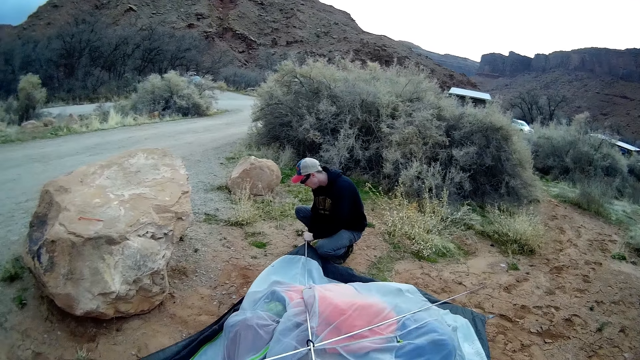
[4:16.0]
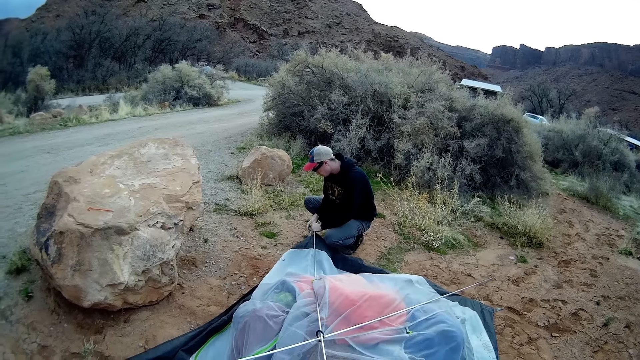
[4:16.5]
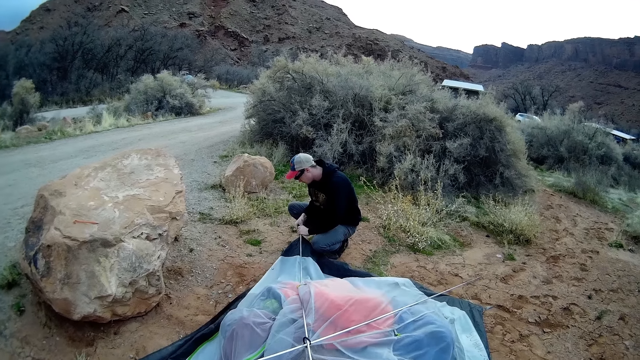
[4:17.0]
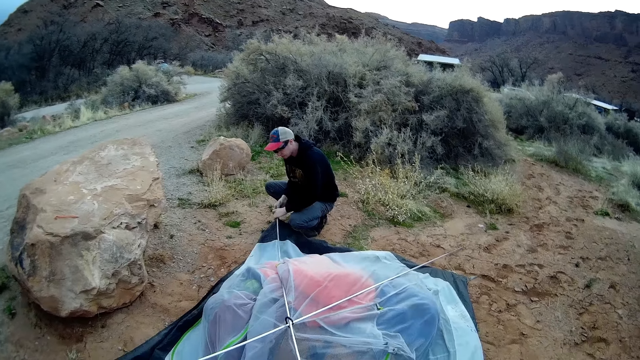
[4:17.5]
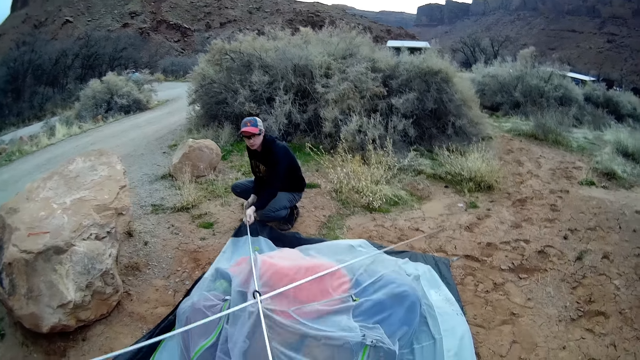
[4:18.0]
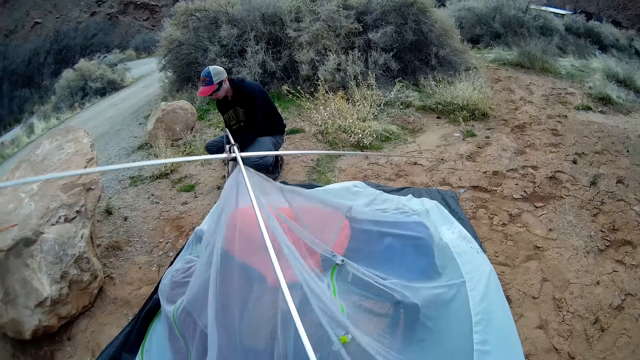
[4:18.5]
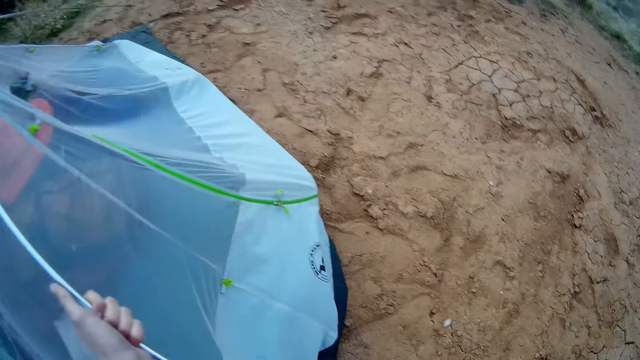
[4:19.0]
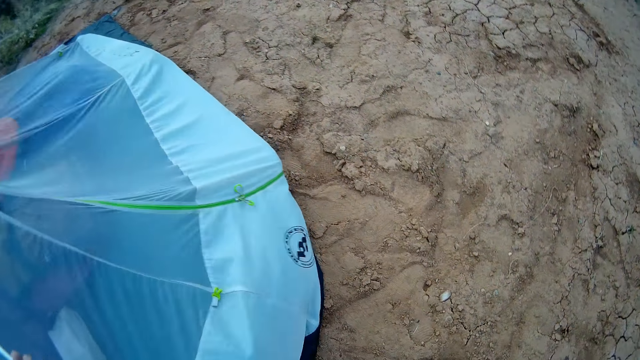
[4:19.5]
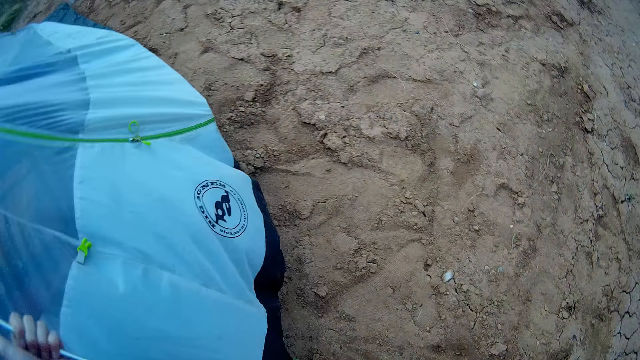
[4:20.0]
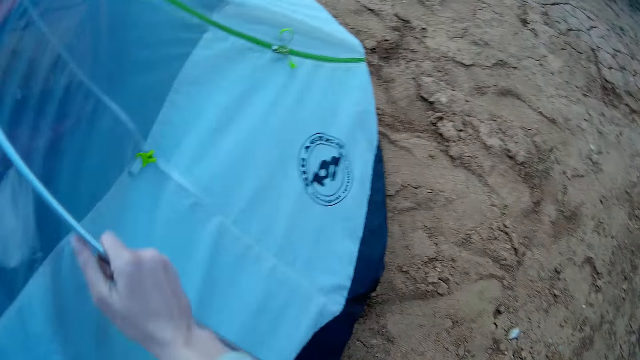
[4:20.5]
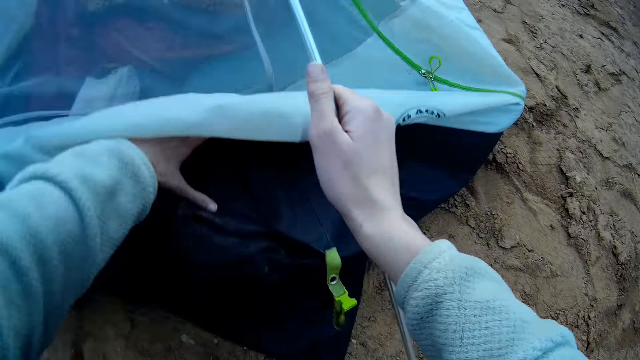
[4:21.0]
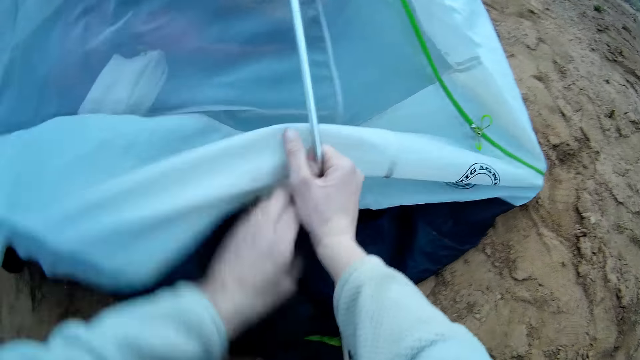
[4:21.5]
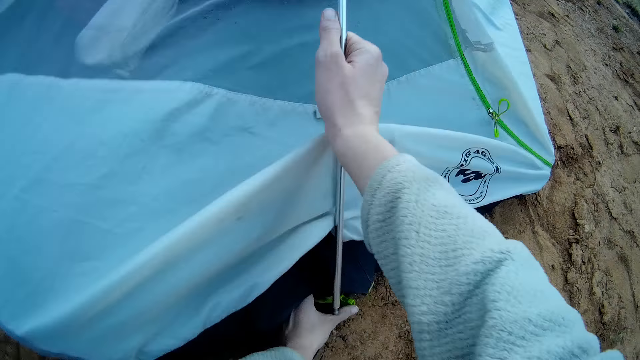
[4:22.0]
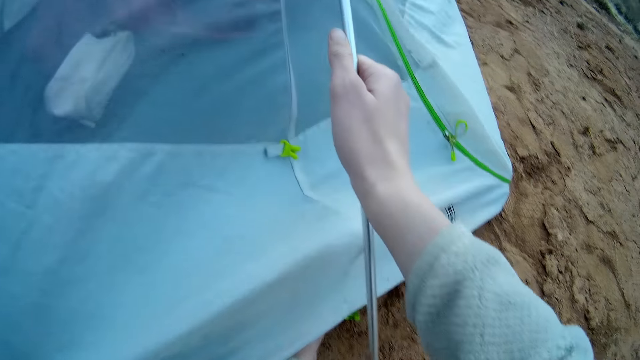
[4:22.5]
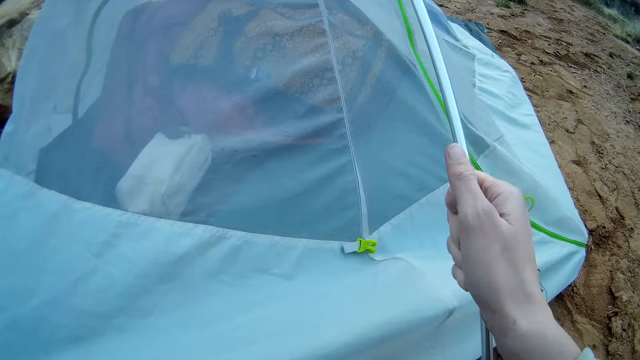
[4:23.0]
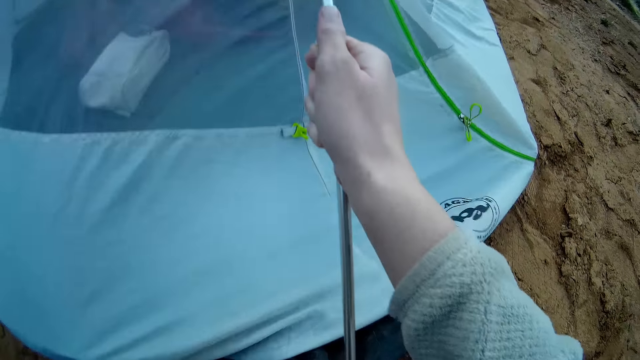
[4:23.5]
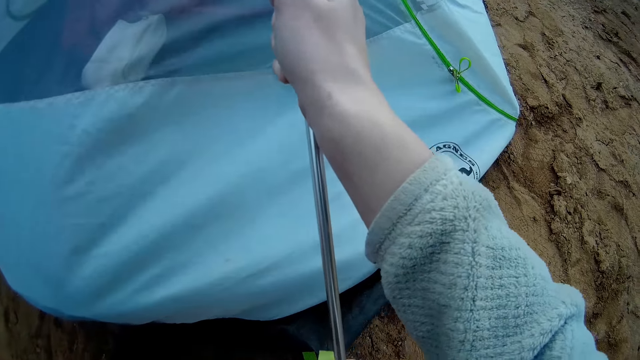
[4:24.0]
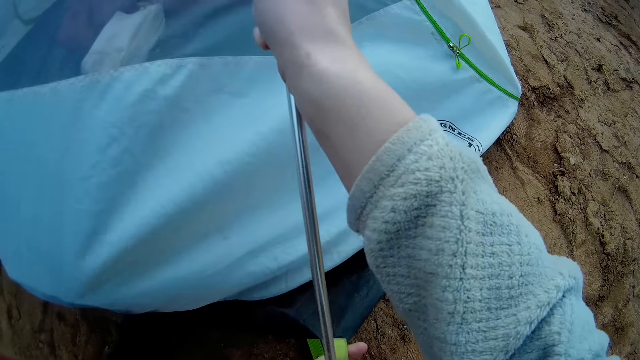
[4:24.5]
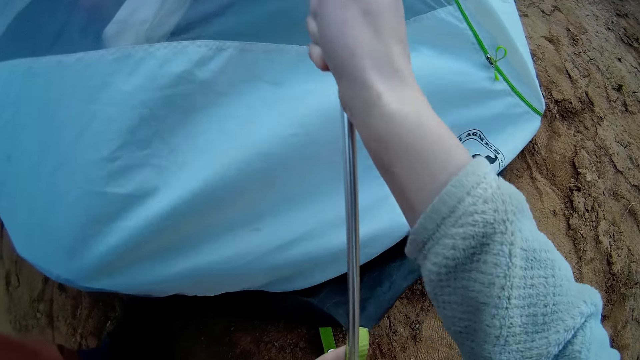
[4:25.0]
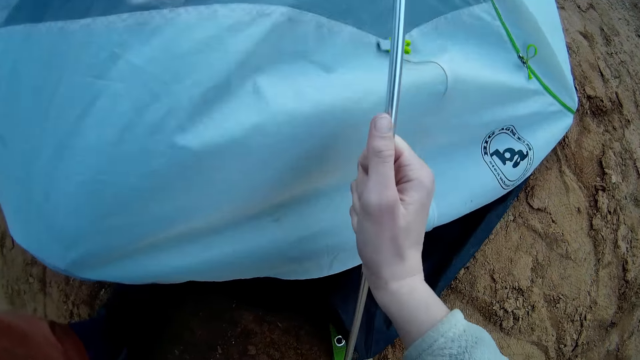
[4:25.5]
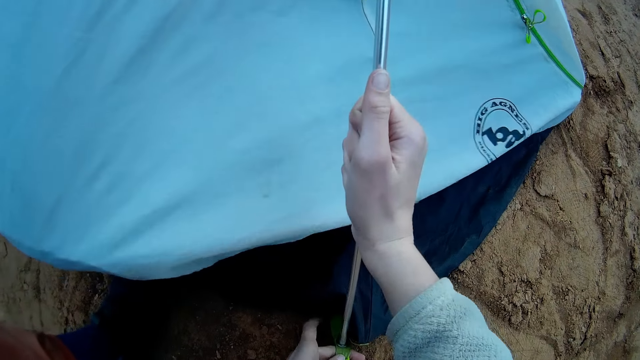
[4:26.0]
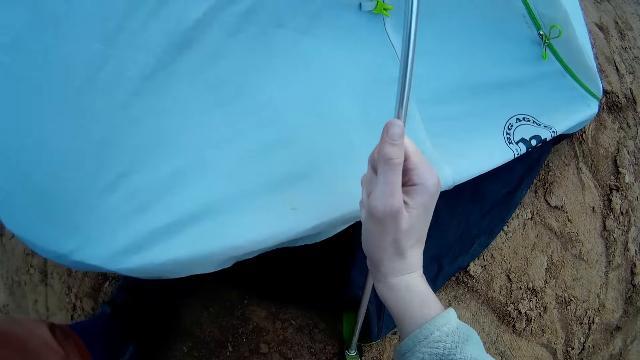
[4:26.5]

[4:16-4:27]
The camera wearer stands on the ground. The man raises the assembled rod high with his hand. The camera wearer lifts up the polythene paper. He raises the other end of the assembled rod high with his hand. He hooks the assembled rod to the camp tent with both hands. He moves the polythene on the ground.

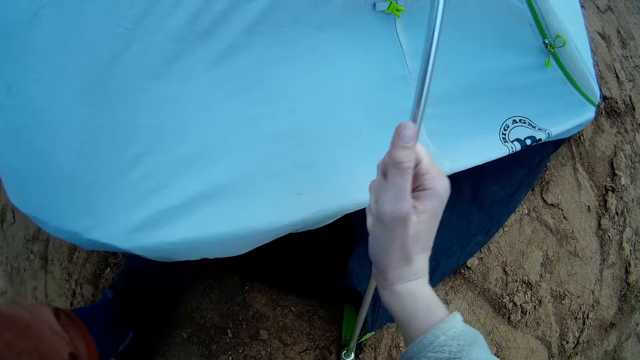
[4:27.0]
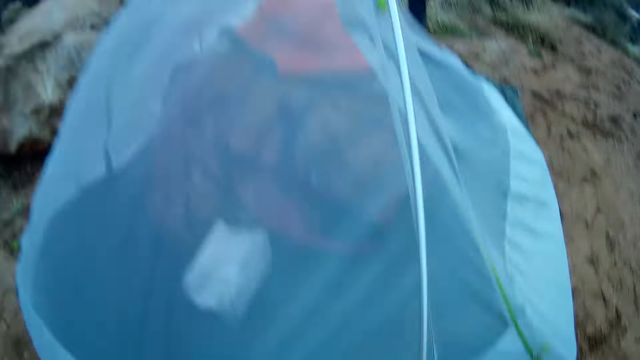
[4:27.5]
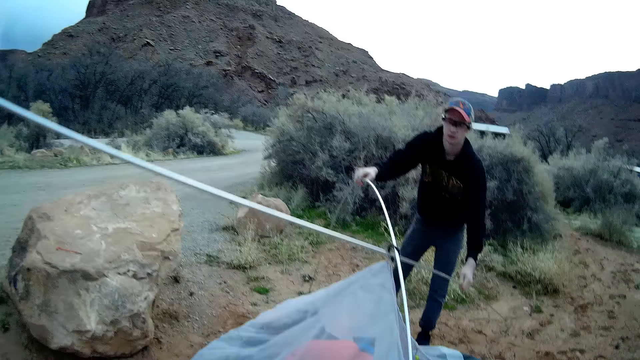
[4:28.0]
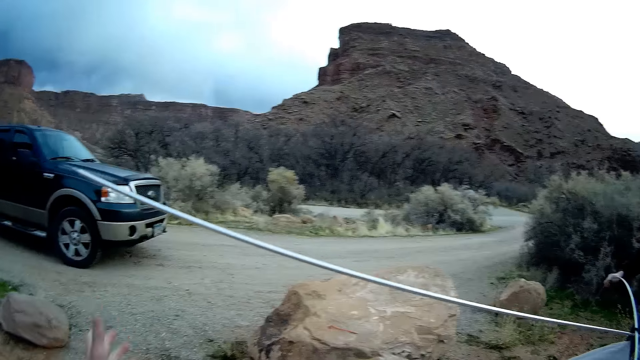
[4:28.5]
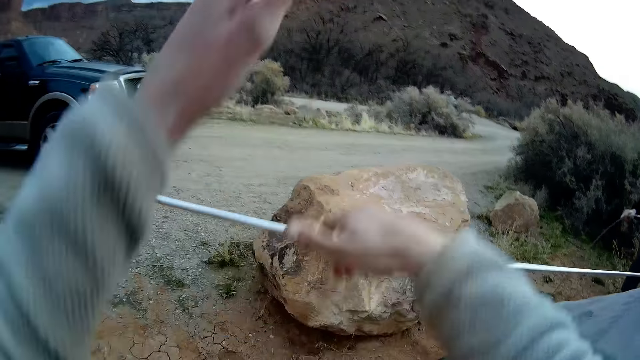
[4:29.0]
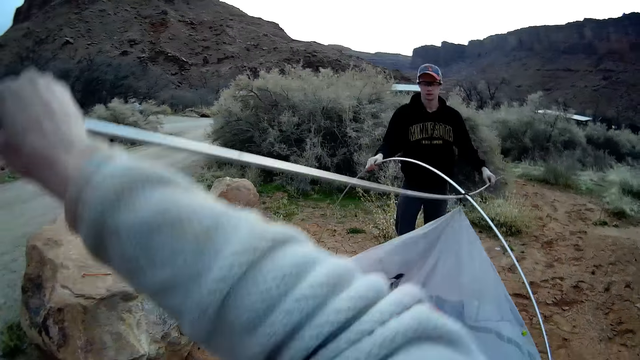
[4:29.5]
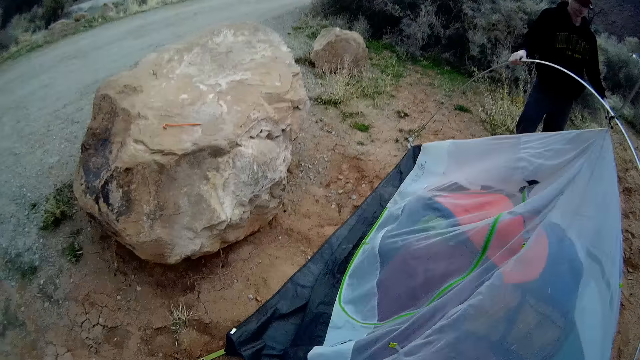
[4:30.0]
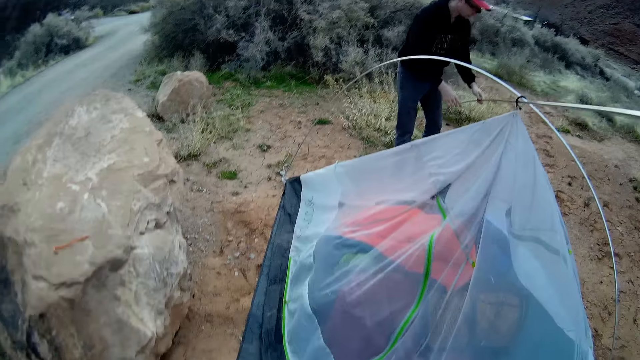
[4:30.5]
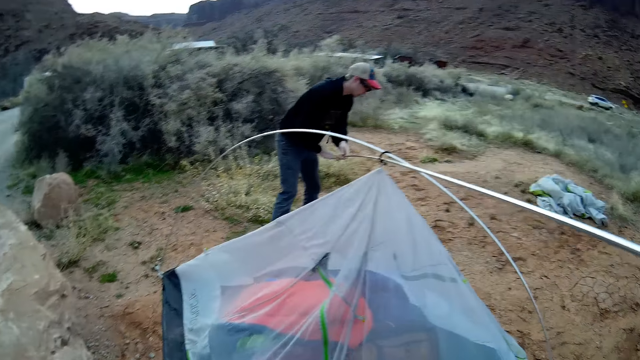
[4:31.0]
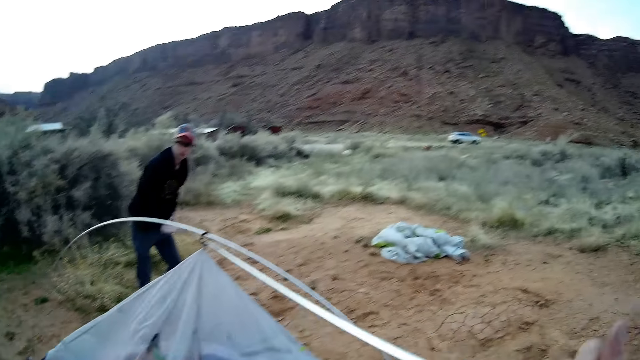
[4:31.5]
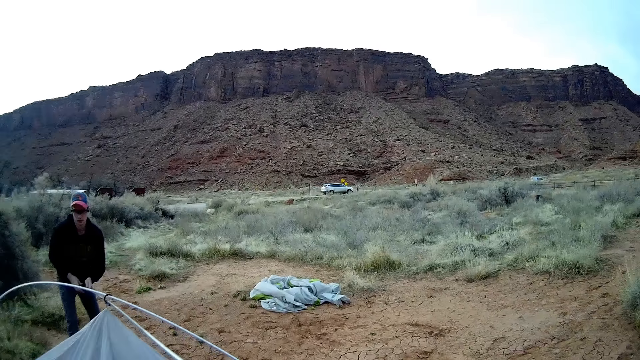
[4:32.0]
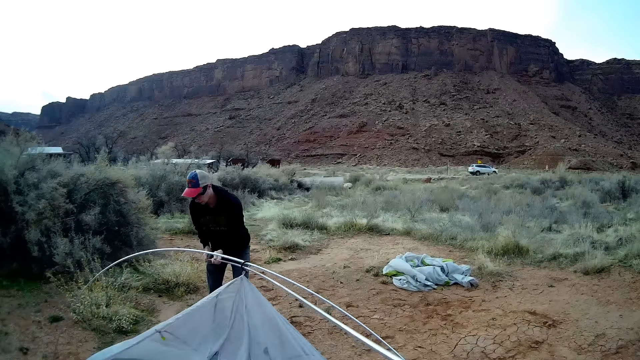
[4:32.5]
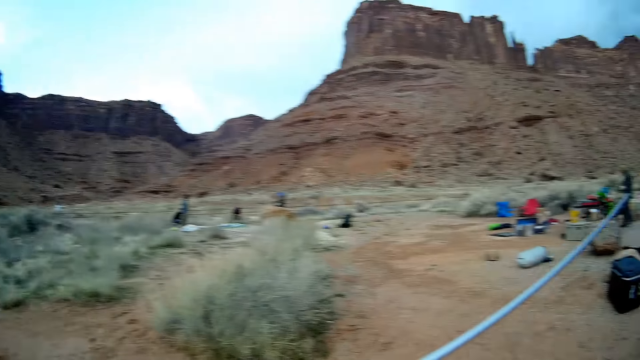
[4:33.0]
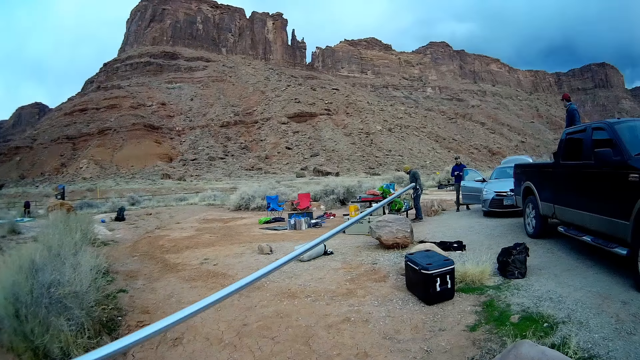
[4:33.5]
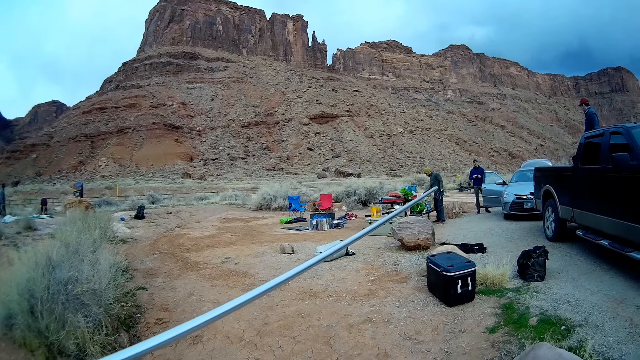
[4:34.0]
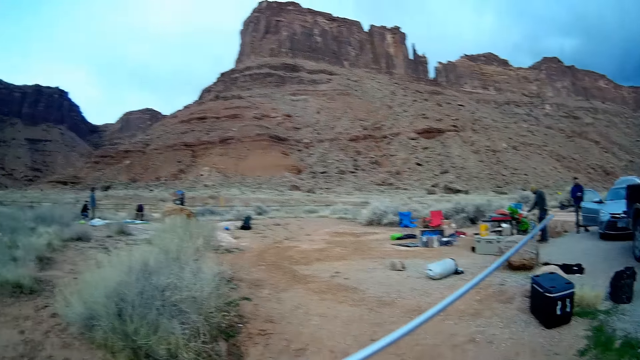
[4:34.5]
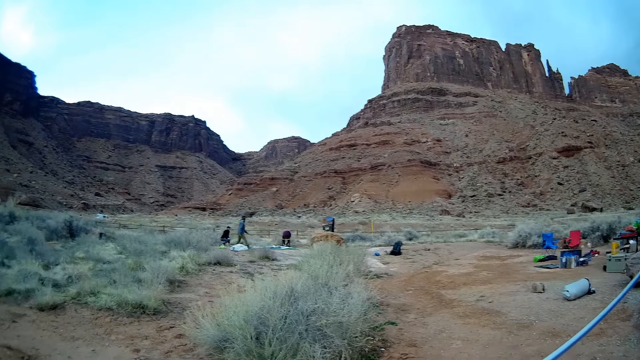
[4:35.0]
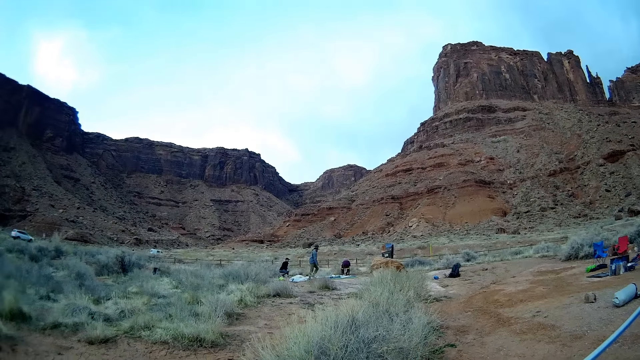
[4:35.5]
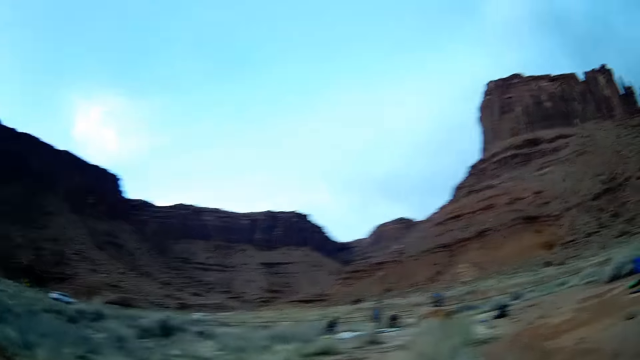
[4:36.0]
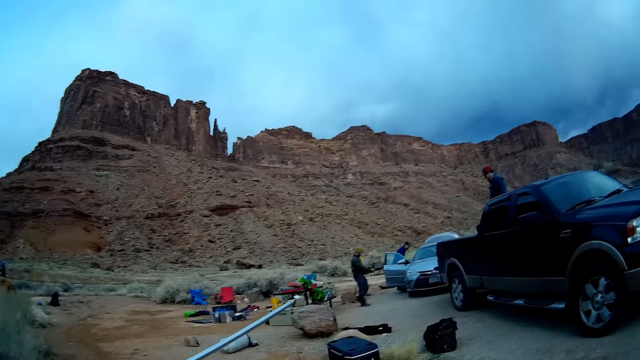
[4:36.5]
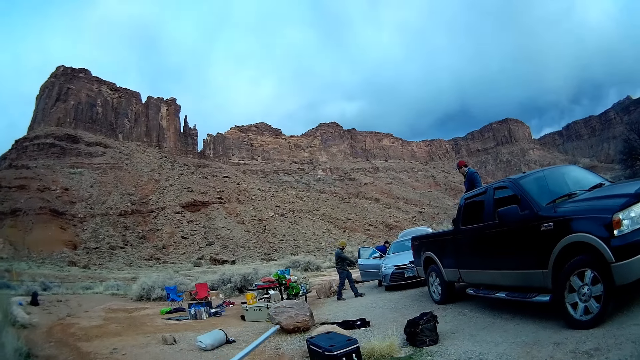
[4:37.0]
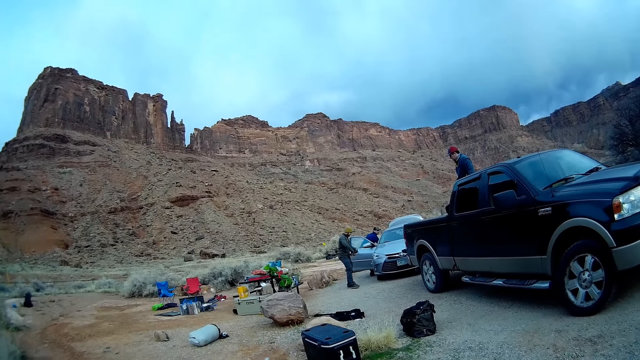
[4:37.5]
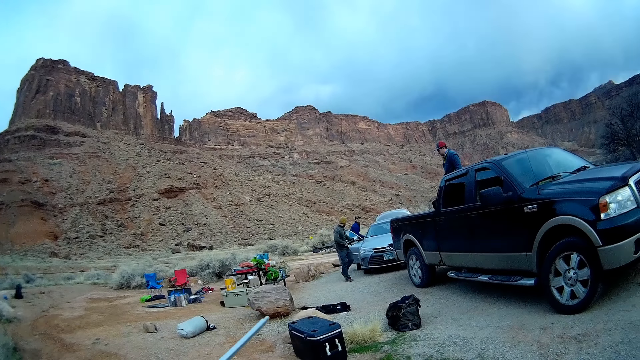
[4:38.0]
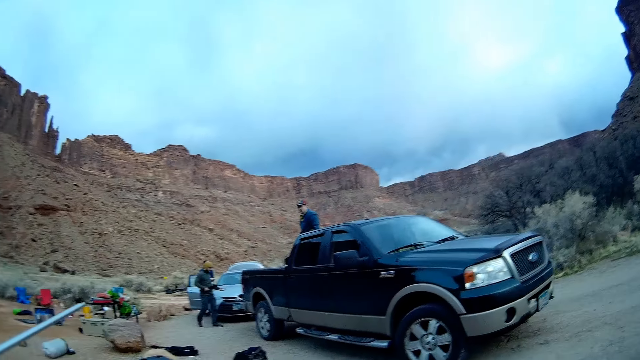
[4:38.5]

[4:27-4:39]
The camera wearer holds the metal with his hands. The man hooks the second end of the assembled rod to the camp tent with both hands. Three men stand on the ground. A man walks on the ground. One of the three men walks on the ground.
